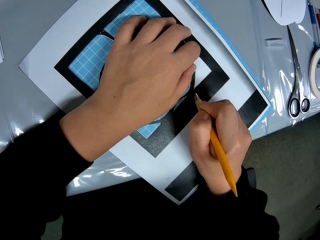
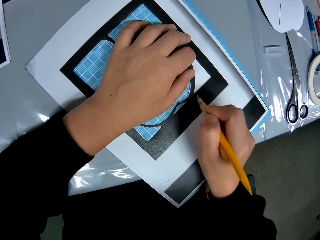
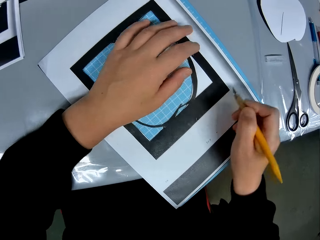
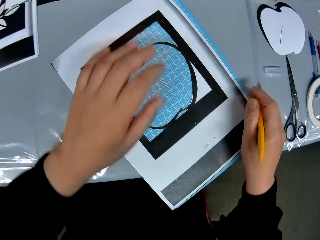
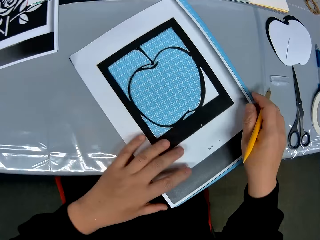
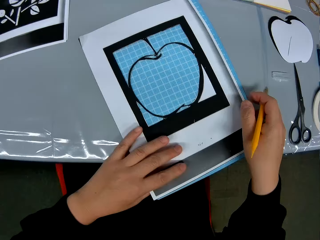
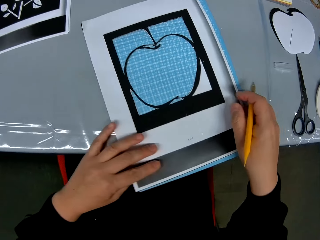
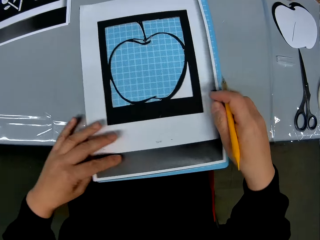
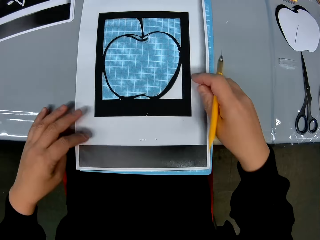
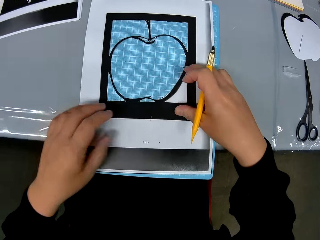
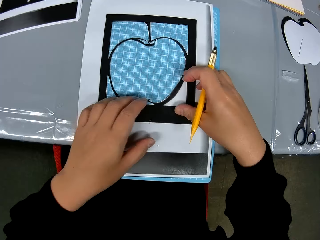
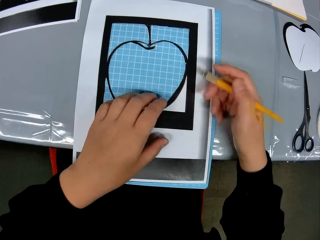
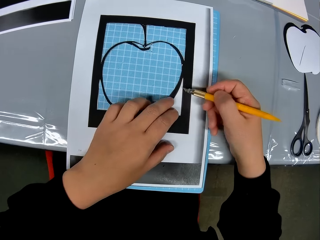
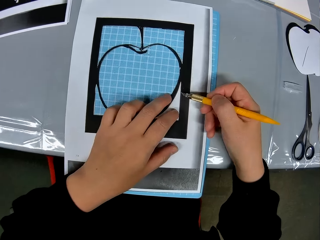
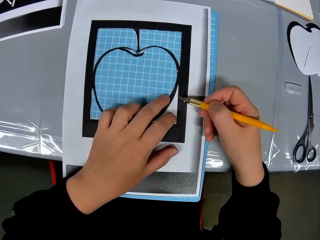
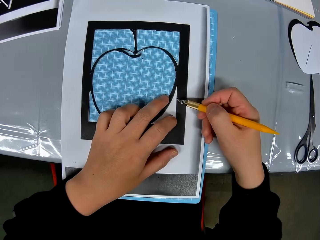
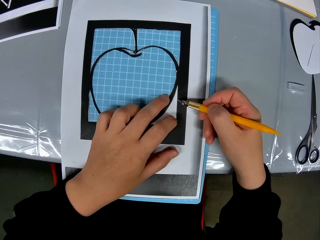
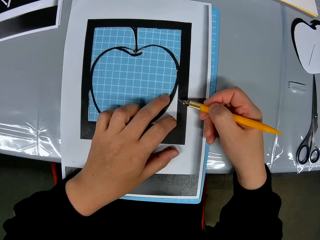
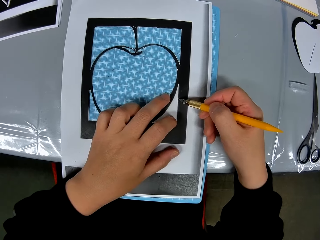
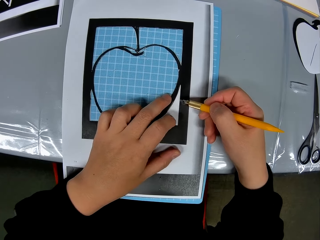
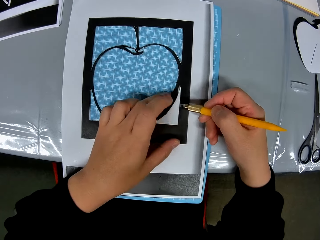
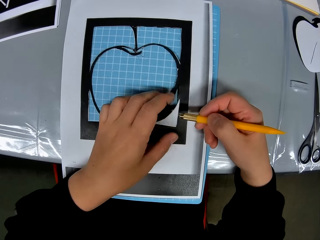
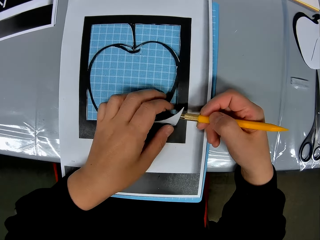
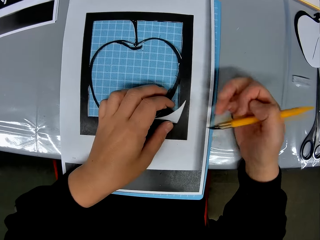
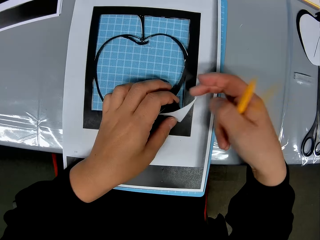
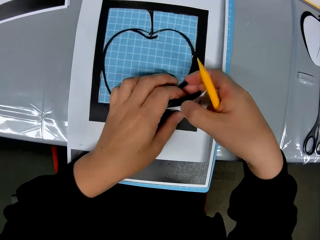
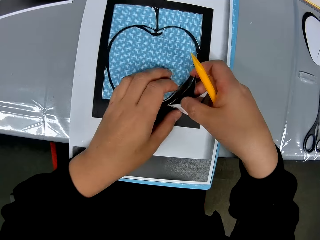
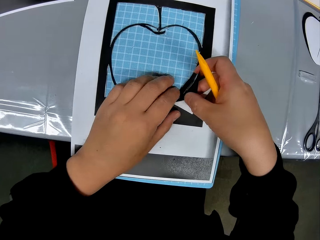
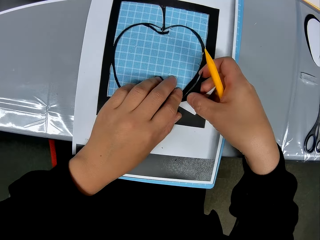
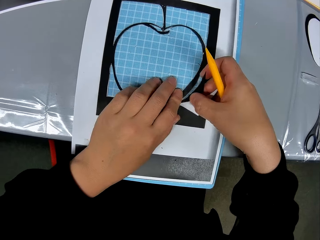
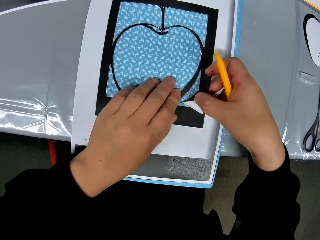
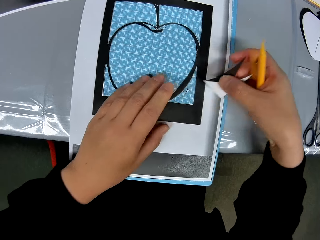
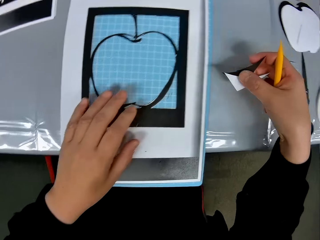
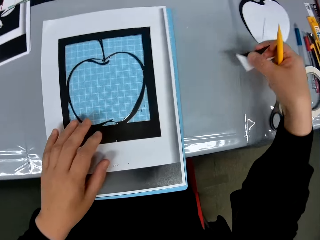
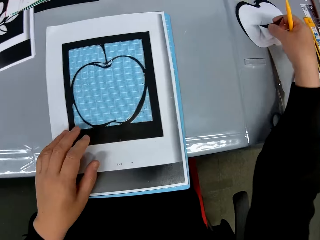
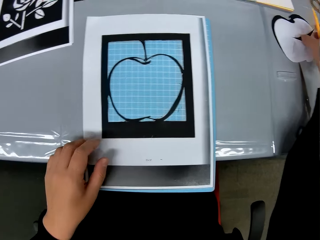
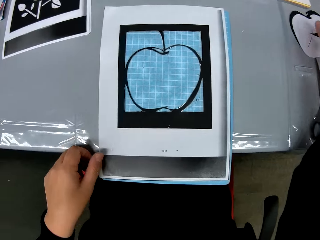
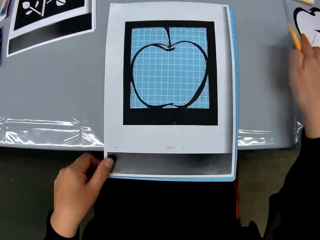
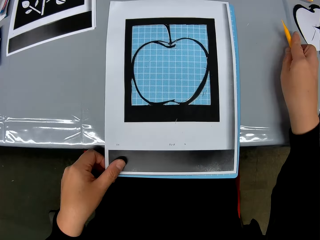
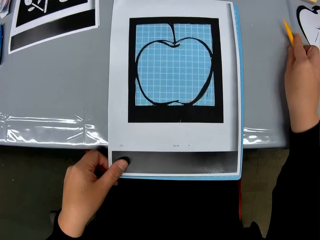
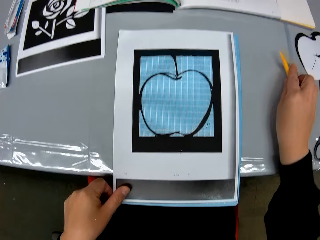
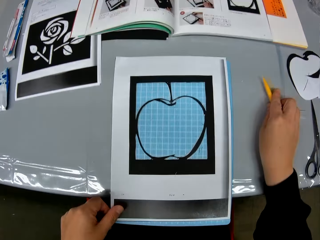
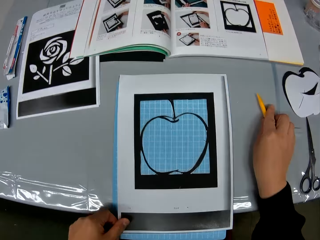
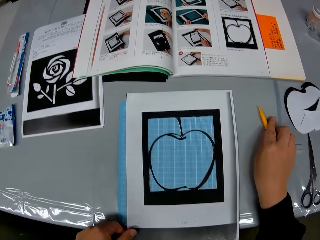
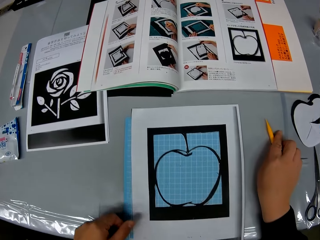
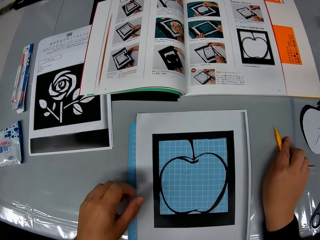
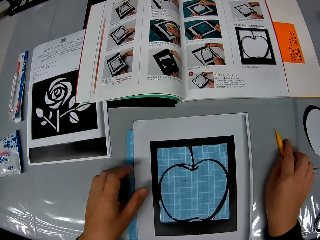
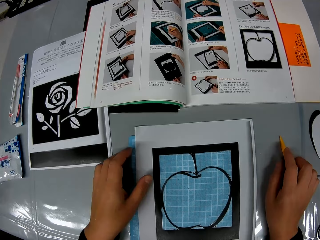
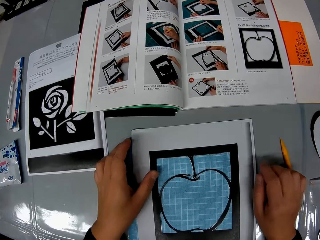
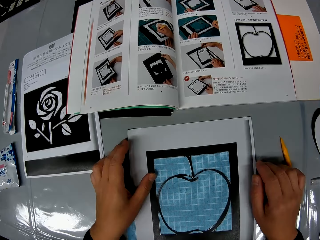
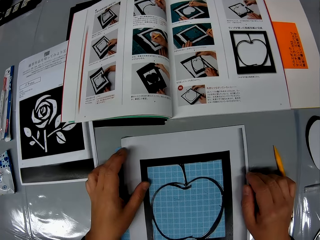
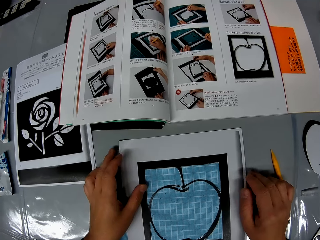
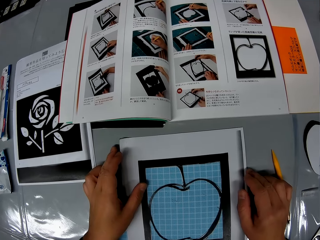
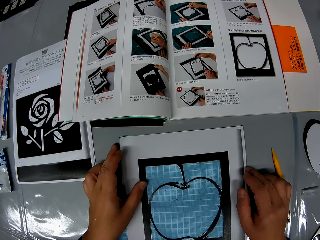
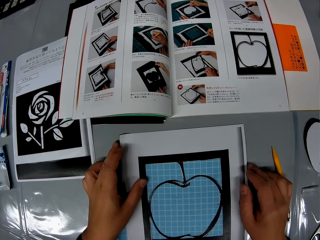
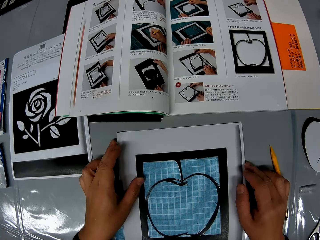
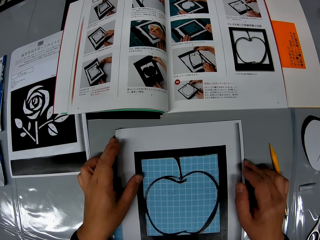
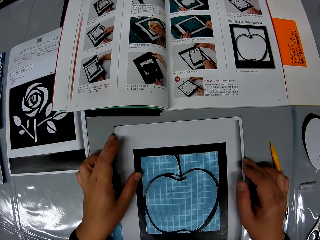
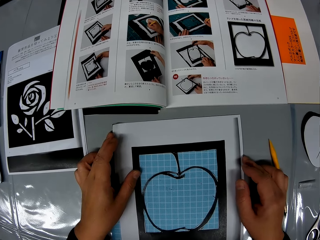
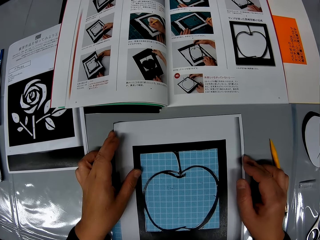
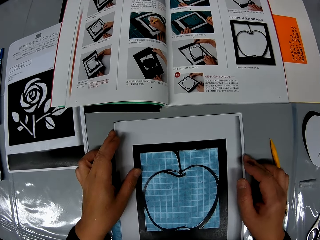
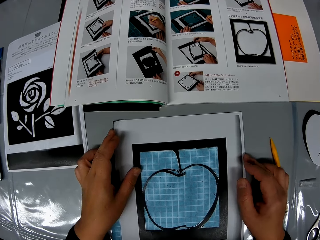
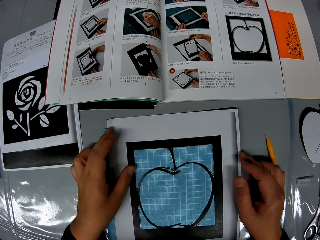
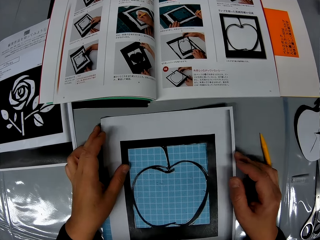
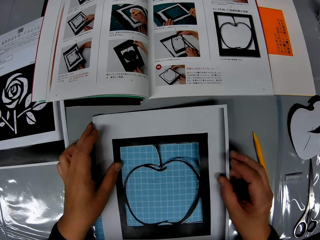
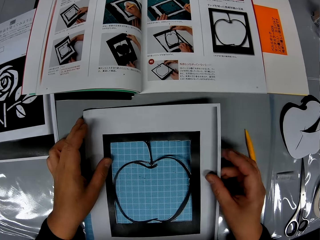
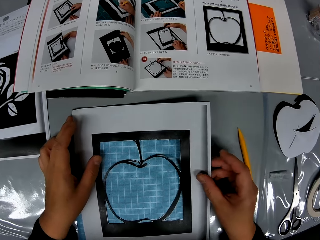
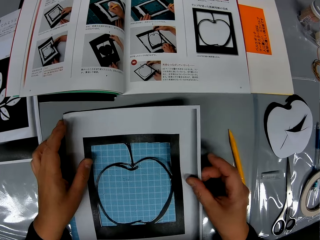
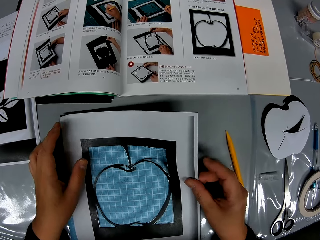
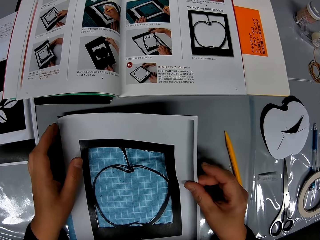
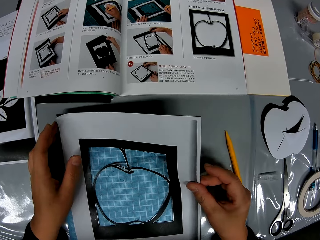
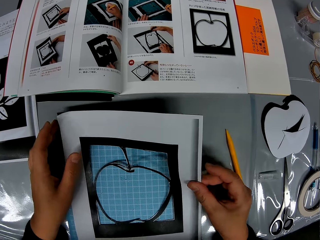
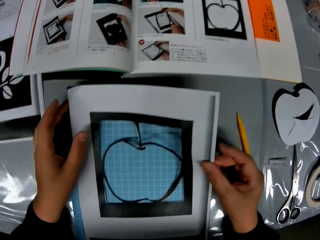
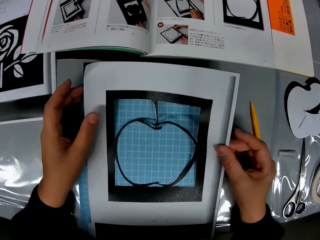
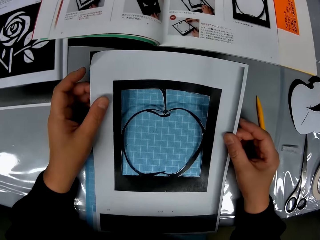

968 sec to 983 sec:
The camera wearer adjusts the craft sheet on the self healing cutting mat. He turns the paper template. He traces out the craft from the craft sheet with the cutting stencil in his hand. He cuts off a piece of the craft sheet. He plugs the paper template. He puts the piece of the craft sheet on the table. He drops the cutting stencil in his hand on the table. He adjusts the craft sheet on the self healing cutting mat. He holds the paper template.

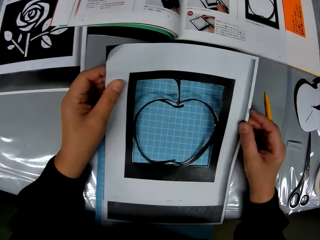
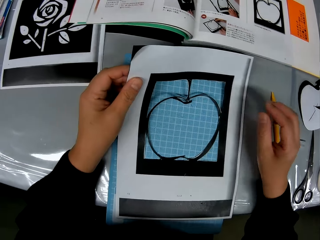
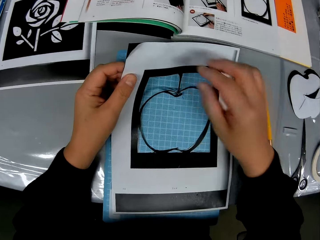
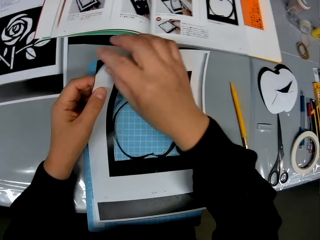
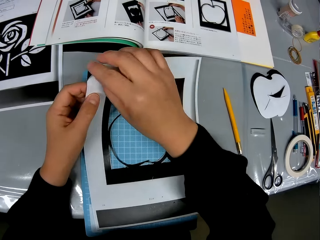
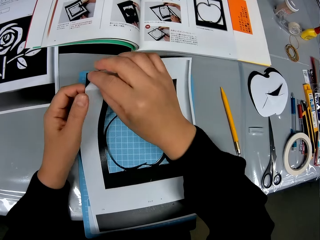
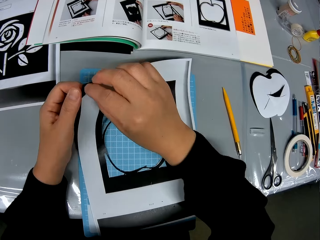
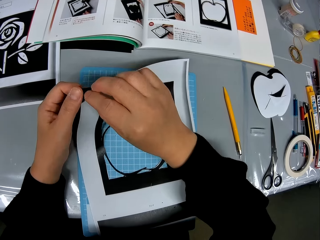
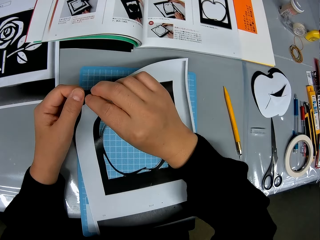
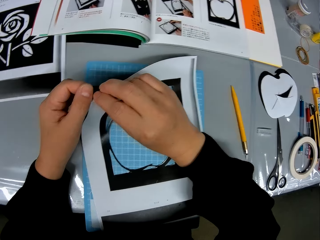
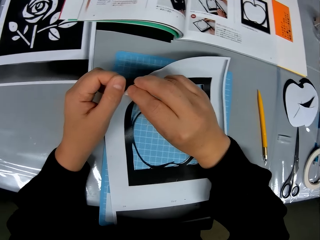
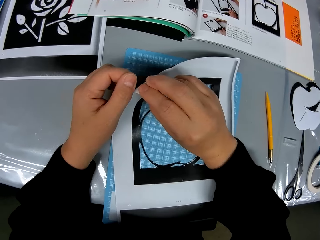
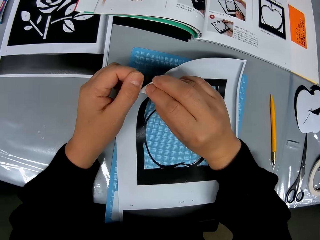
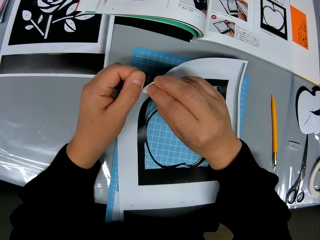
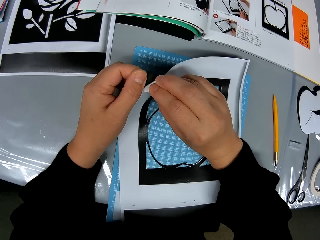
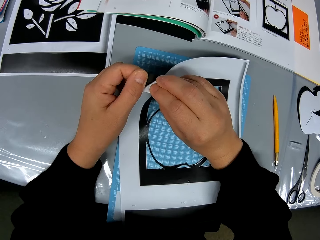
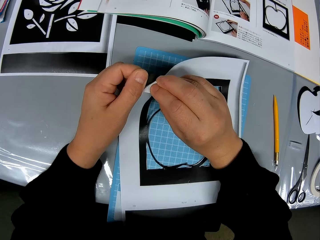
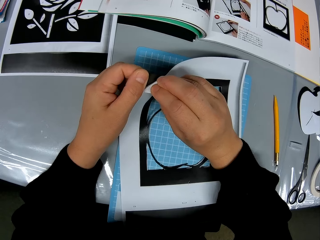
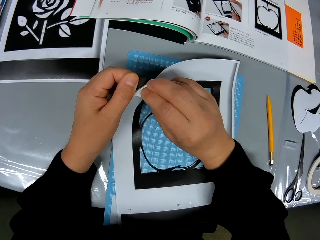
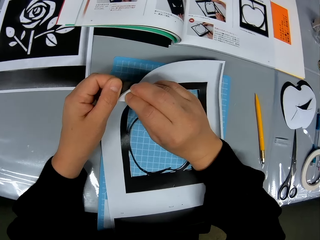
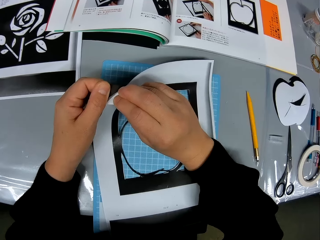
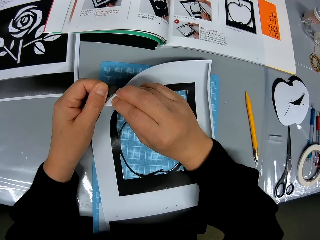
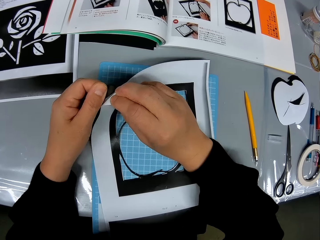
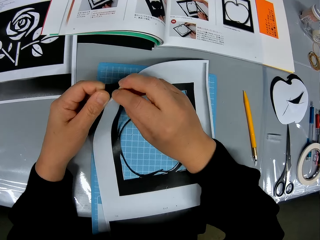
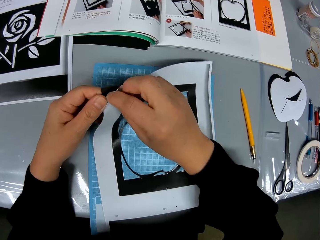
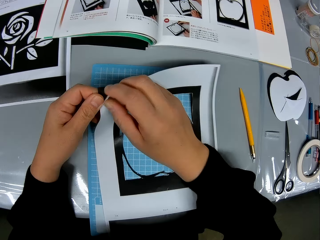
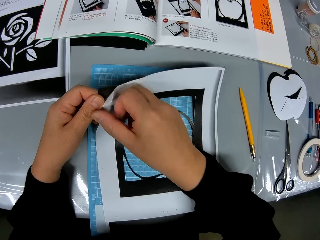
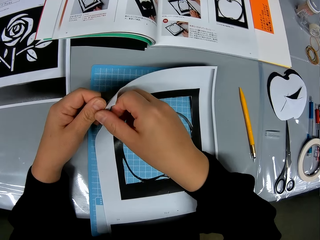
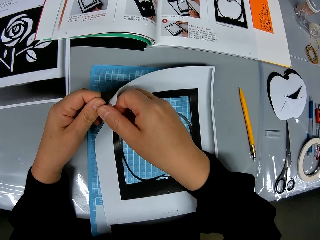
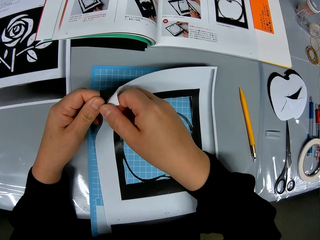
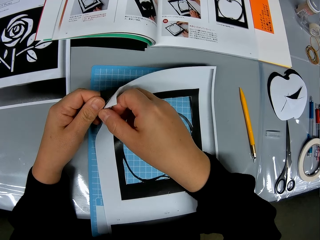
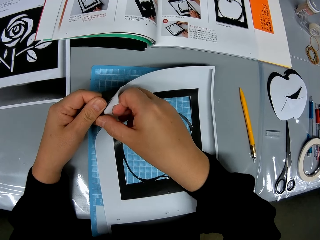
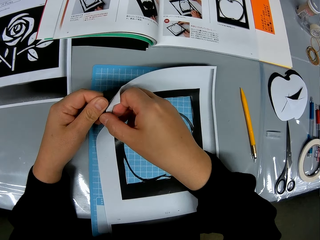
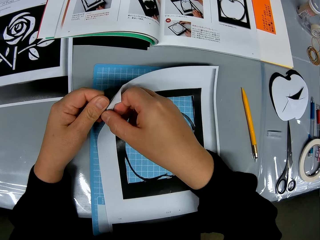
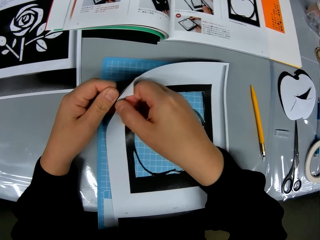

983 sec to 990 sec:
The camera wearer splits the paper template. They open up the craft sheet from another sheet of paper.
